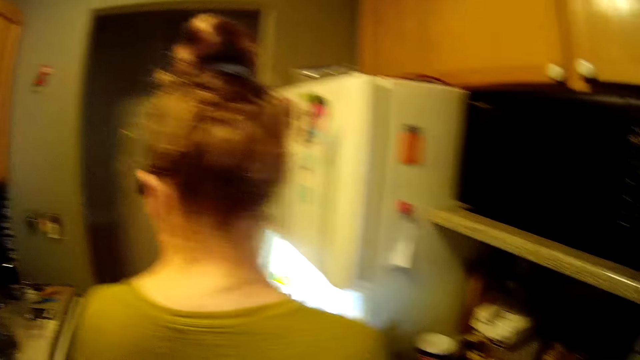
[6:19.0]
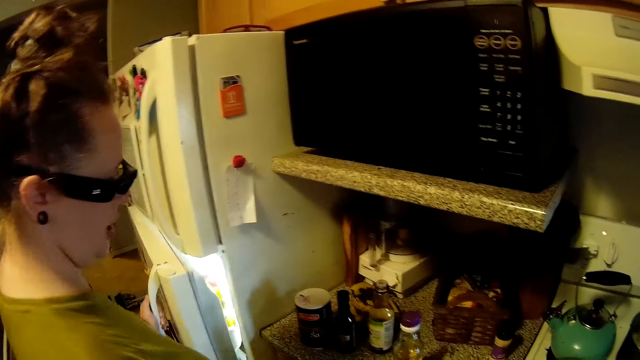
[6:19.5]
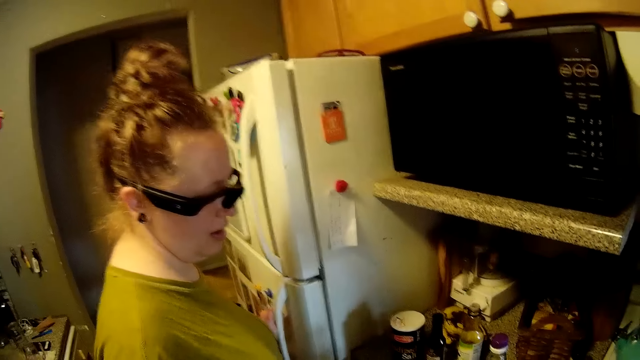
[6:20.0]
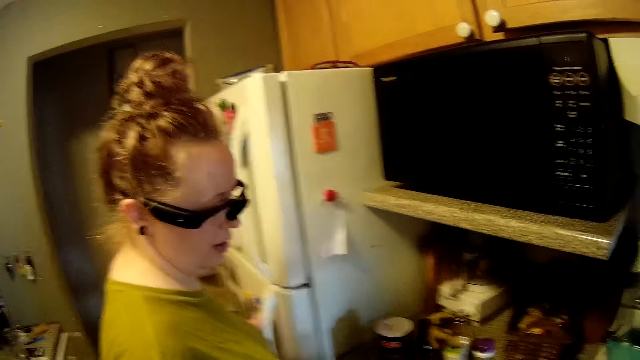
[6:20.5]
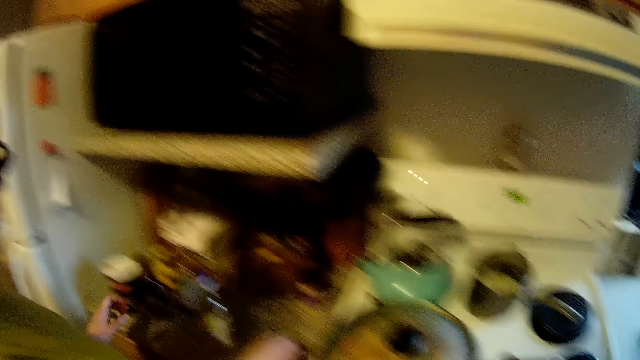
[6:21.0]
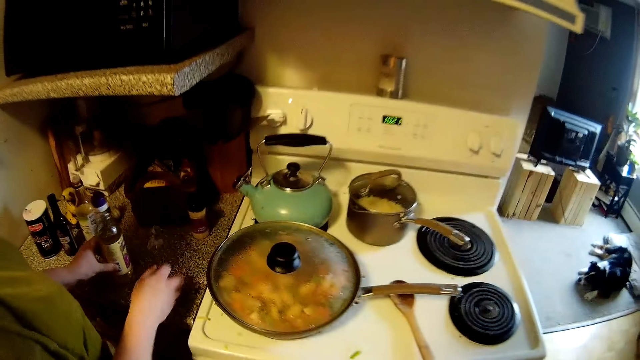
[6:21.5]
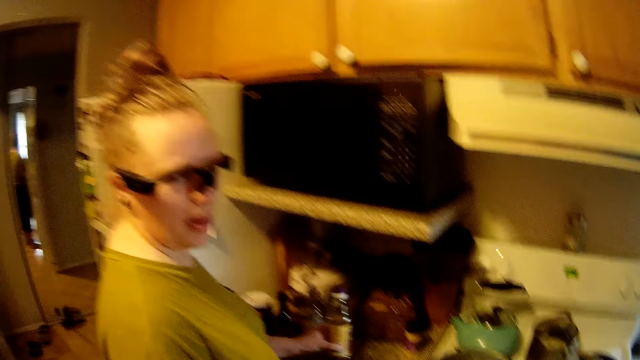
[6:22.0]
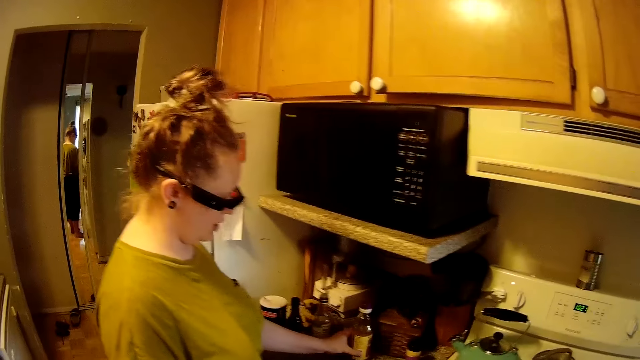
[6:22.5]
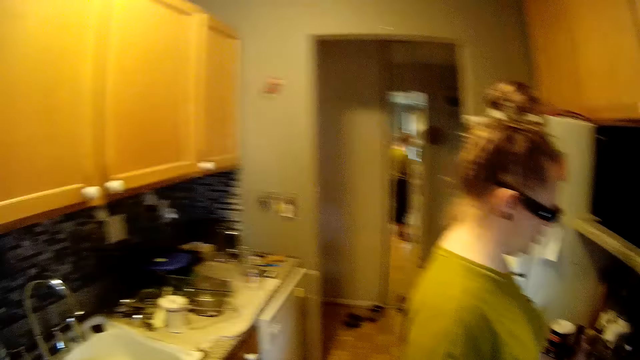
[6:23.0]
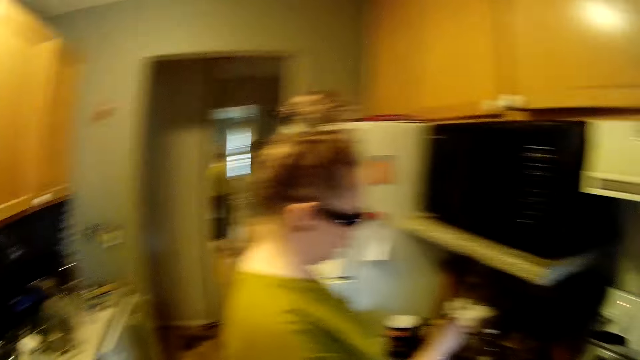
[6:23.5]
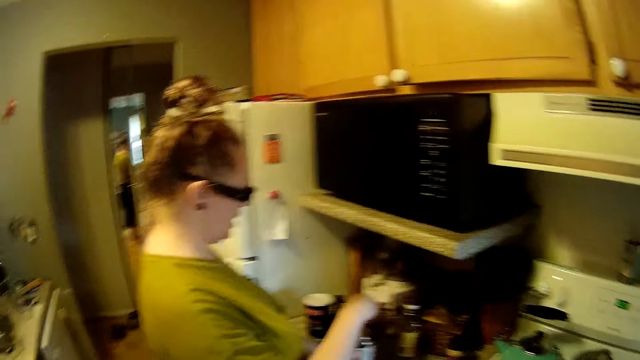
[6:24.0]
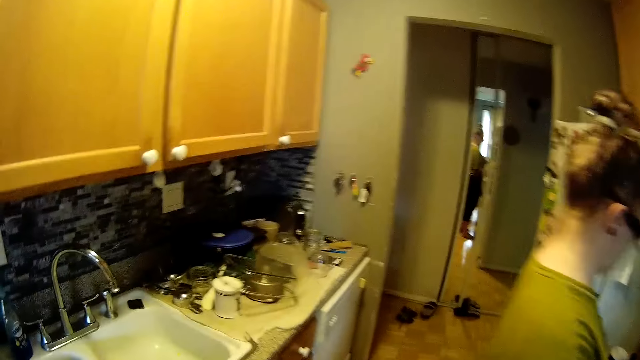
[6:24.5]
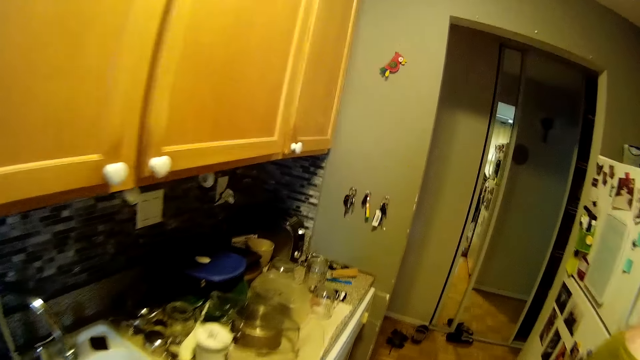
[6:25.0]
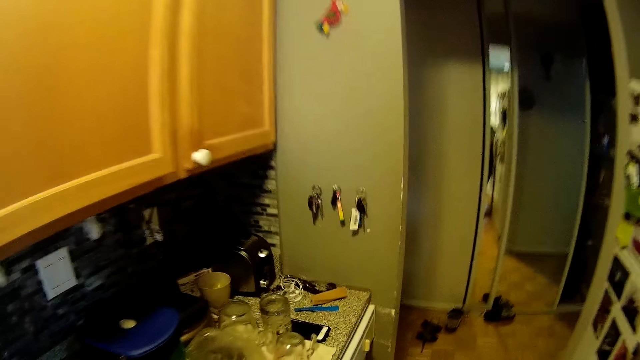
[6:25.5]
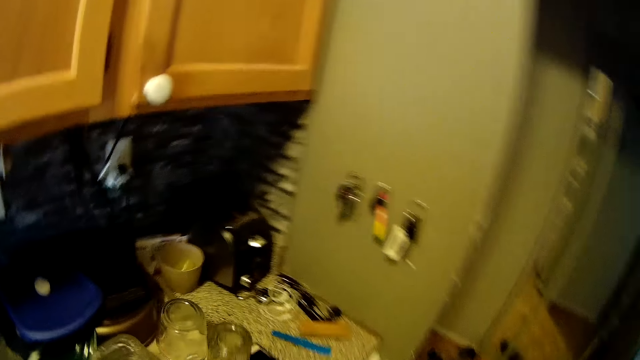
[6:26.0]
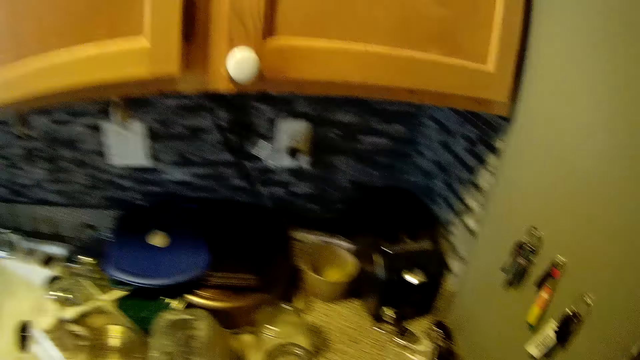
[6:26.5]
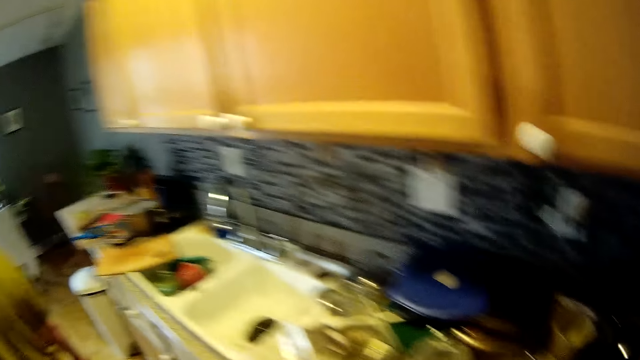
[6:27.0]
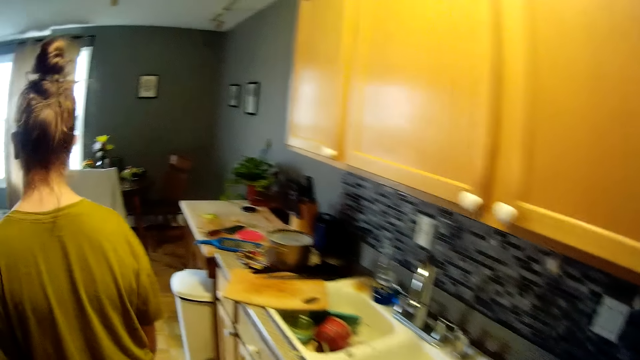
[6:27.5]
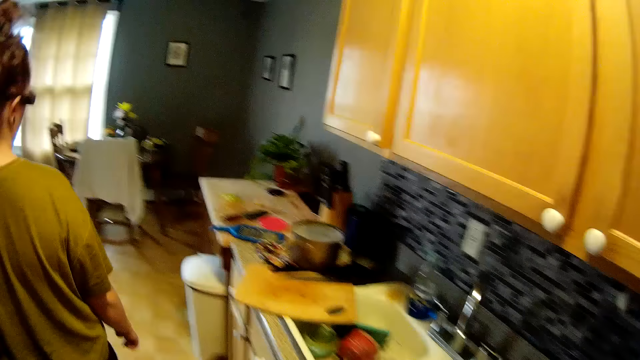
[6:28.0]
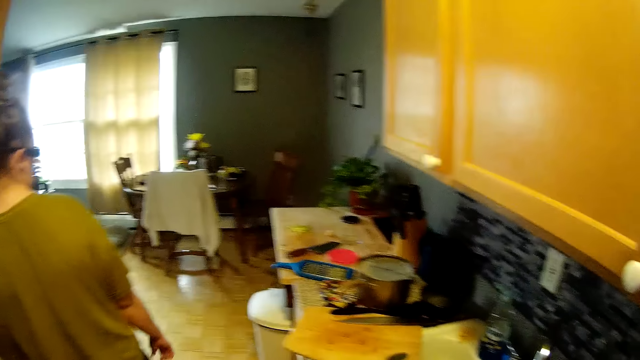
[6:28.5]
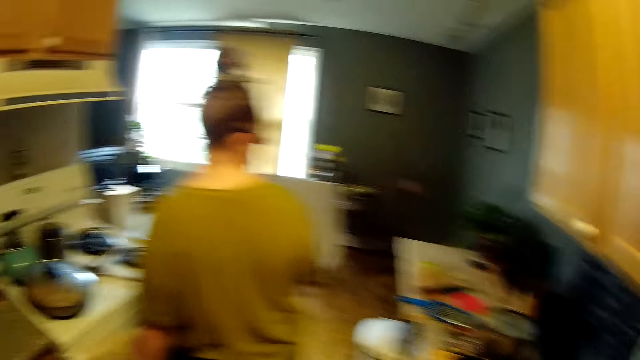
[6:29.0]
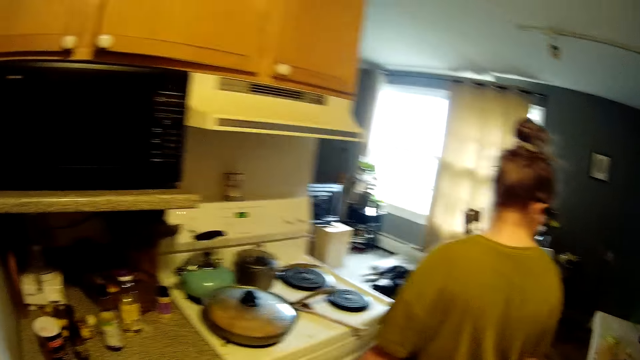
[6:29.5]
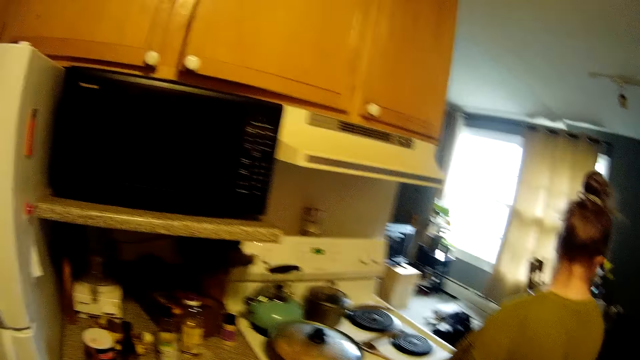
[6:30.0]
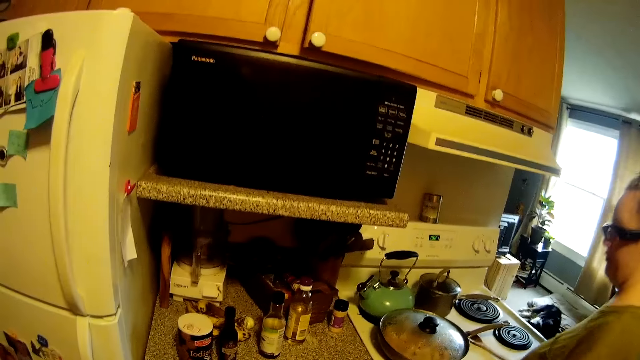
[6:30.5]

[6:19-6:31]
The woman closes the refrigerator with her left hand. The woman picks up a cover from the countertop with her right hand and moves a bottle on the countertop with her left hand. The woman picks up the bottle and places the bottle at the table. The woman closes the bottle on the countertop with the cover in her right hand.

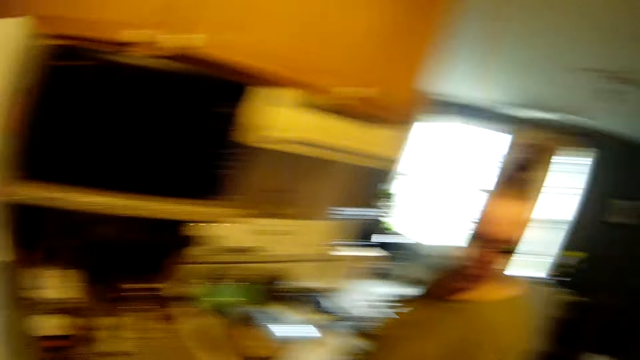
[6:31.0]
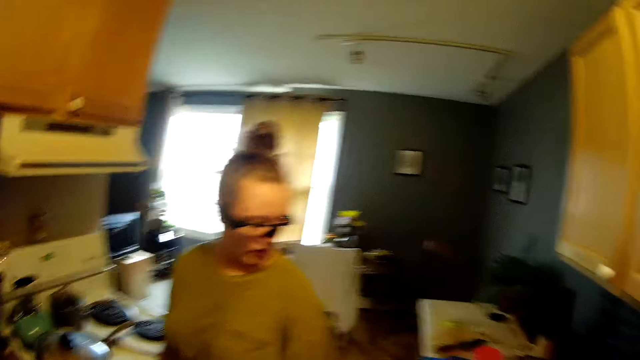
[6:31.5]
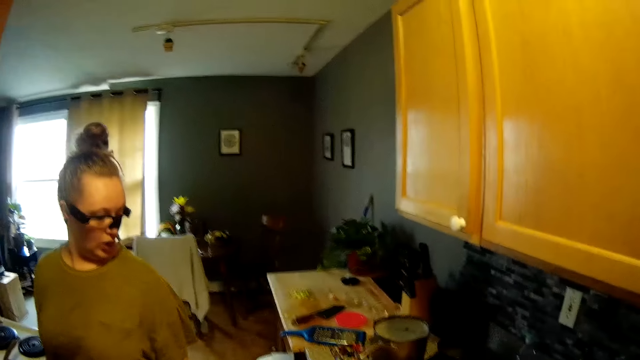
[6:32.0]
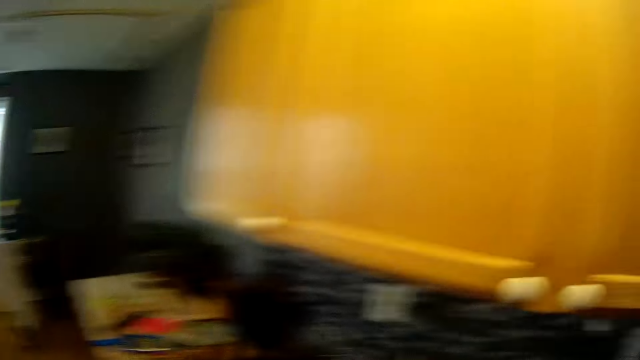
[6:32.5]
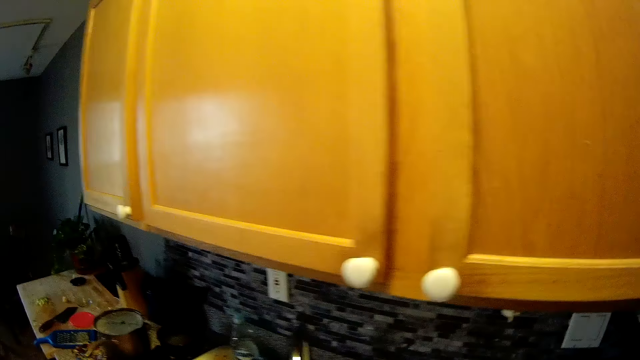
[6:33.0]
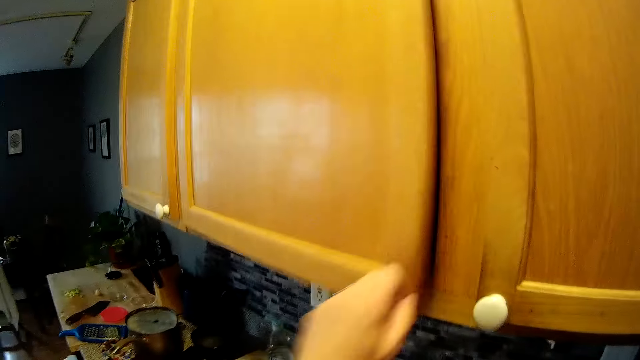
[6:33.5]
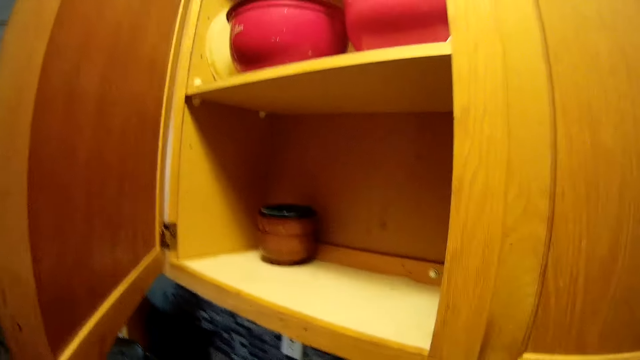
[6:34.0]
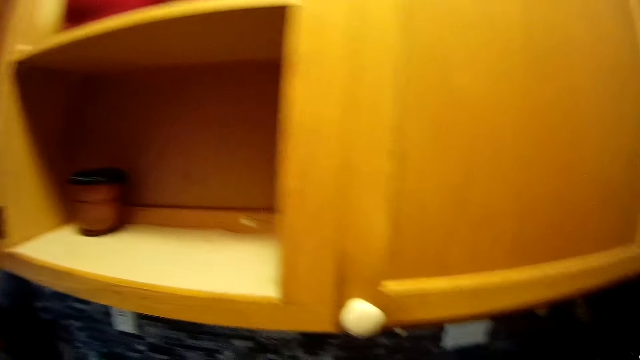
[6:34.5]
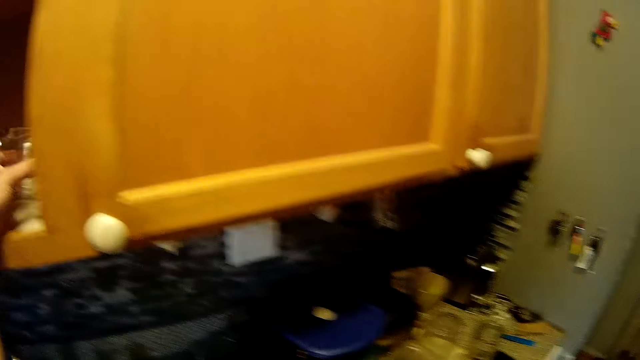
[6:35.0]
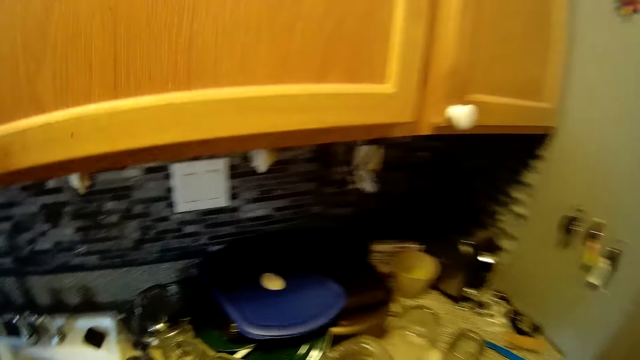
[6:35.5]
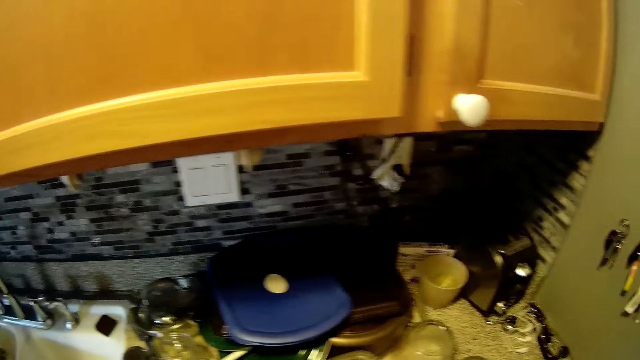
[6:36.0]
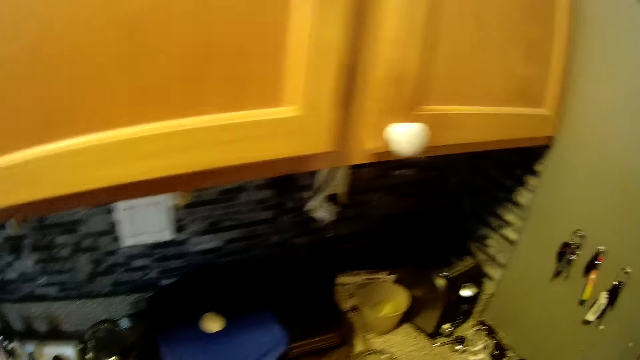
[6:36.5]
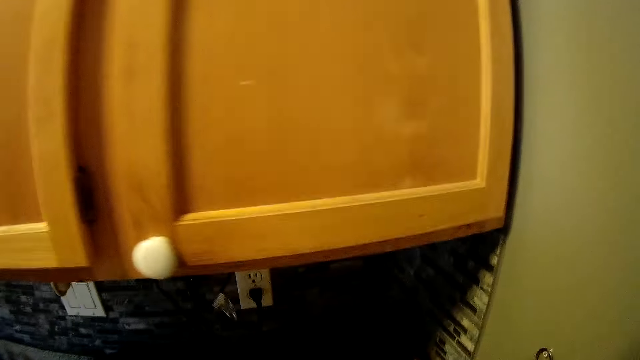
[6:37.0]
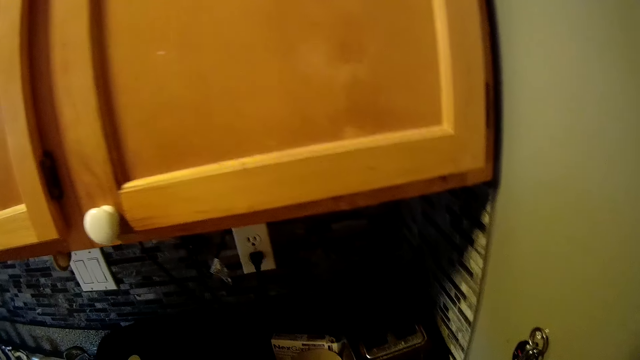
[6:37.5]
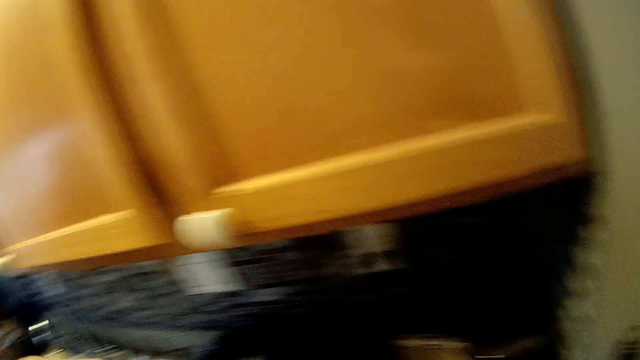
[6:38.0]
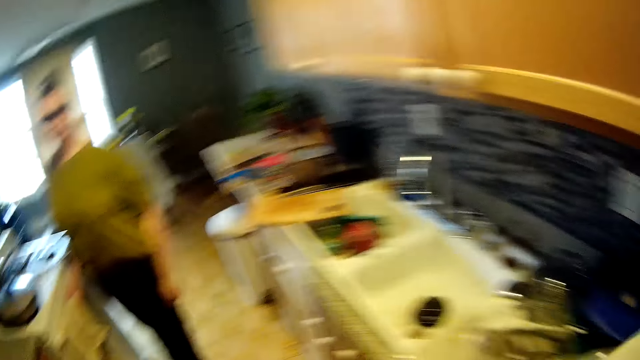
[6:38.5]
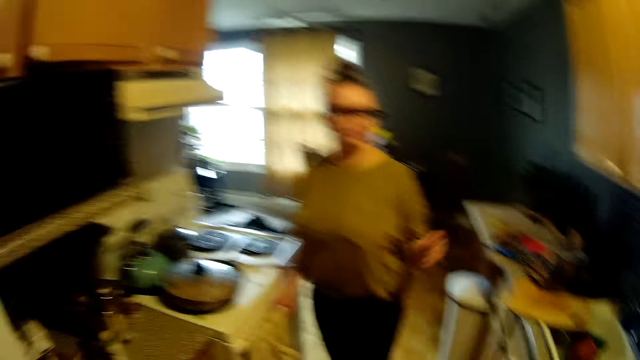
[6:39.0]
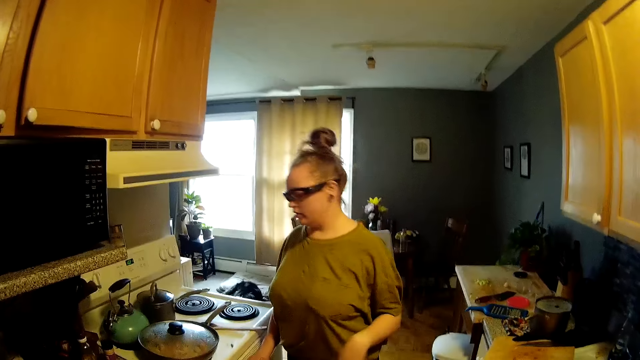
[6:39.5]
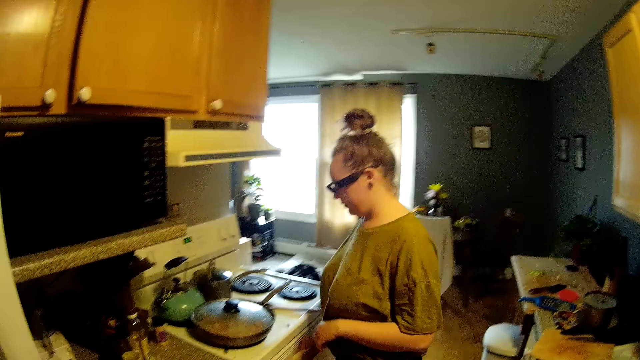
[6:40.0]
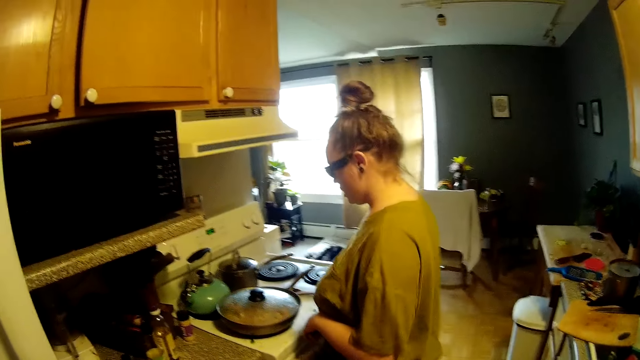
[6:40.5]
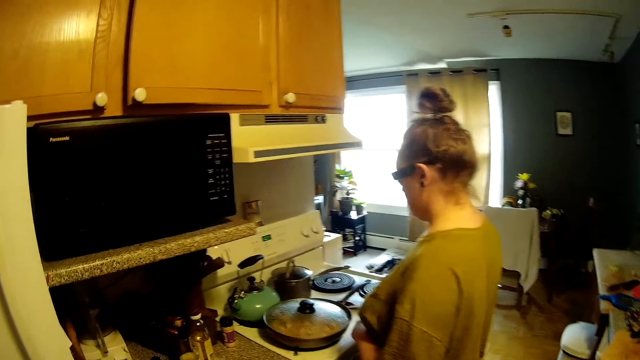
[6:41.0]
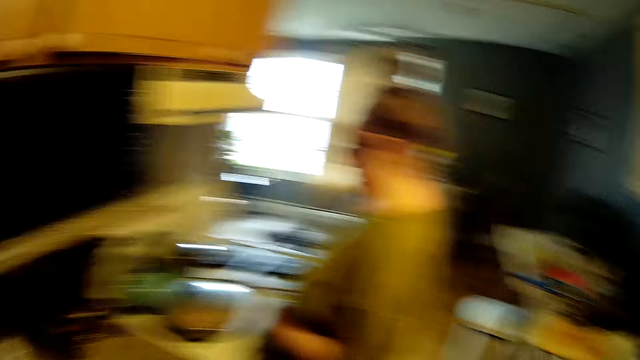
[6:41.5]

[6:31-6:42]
The camera wearer opens a cabinet or drawer with his left hand. He places a cup or drawer in his left hand into the cabinet. He holds a piece of cloth in his right hand.
